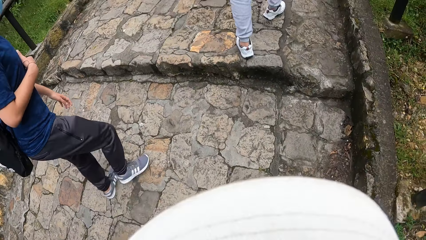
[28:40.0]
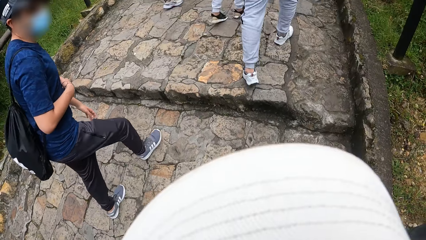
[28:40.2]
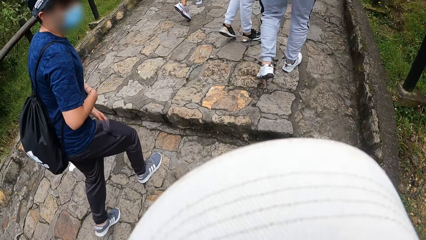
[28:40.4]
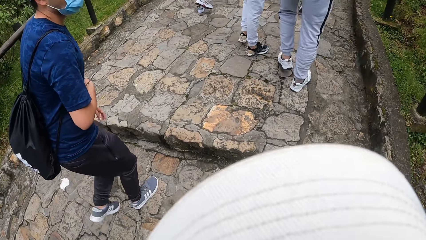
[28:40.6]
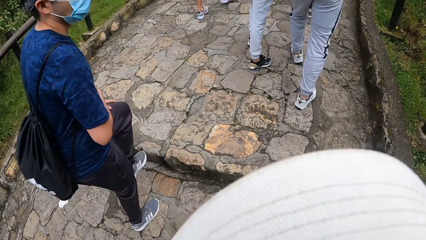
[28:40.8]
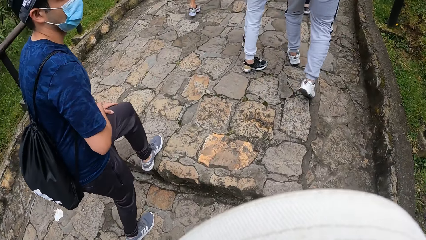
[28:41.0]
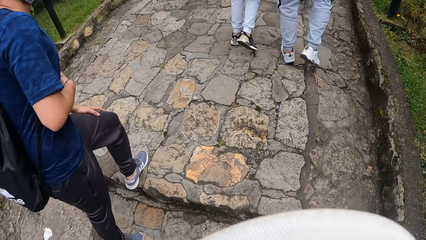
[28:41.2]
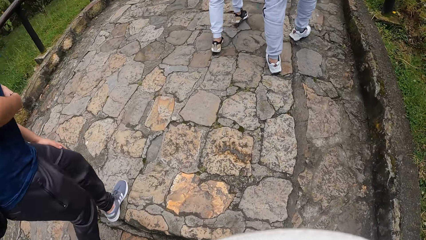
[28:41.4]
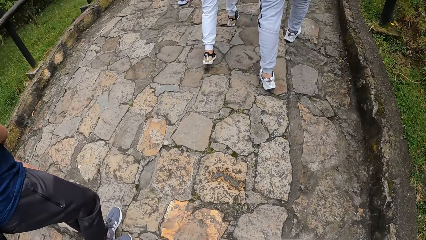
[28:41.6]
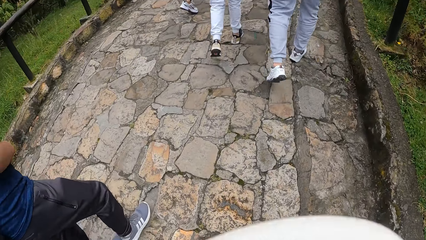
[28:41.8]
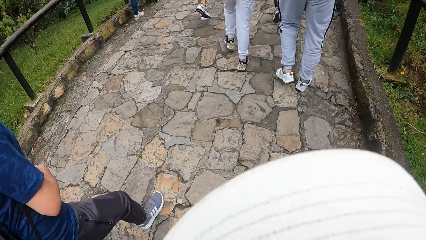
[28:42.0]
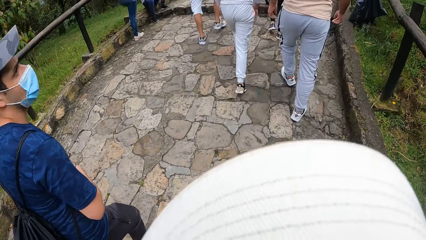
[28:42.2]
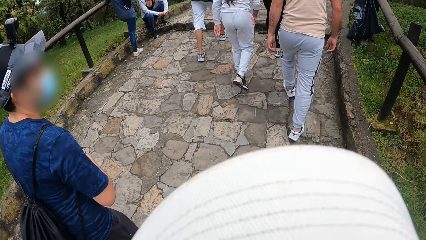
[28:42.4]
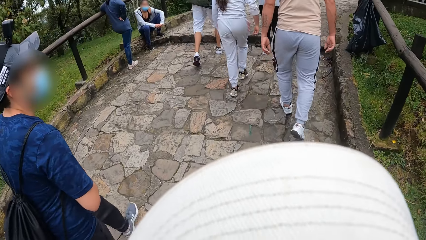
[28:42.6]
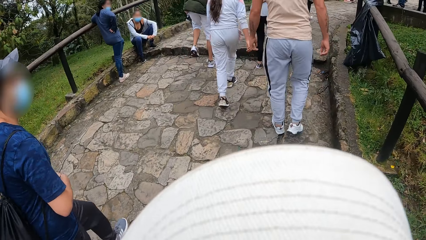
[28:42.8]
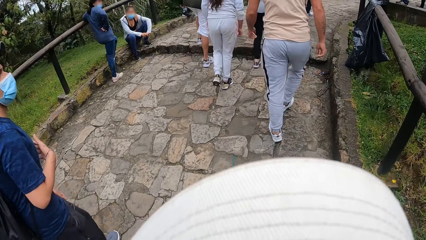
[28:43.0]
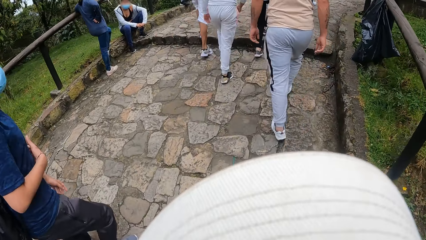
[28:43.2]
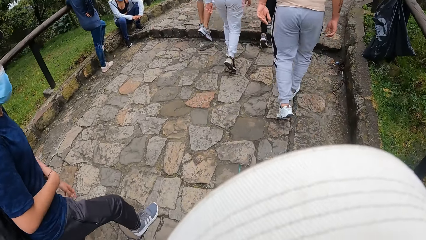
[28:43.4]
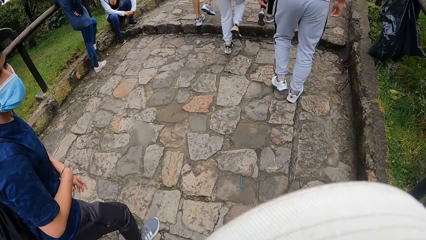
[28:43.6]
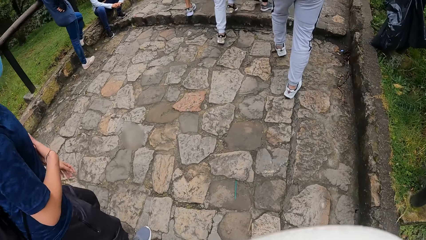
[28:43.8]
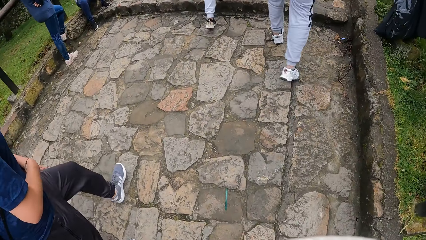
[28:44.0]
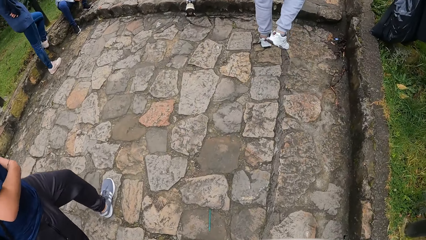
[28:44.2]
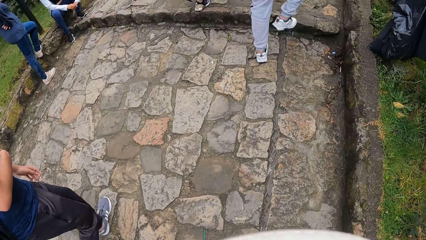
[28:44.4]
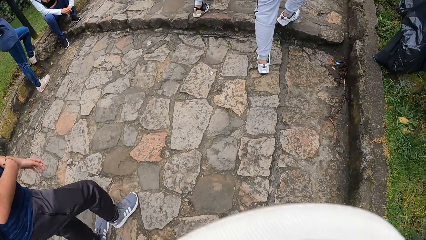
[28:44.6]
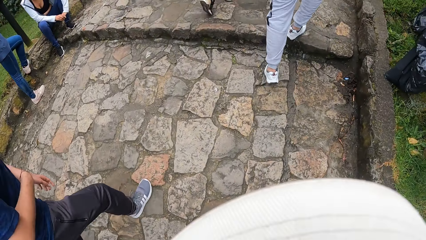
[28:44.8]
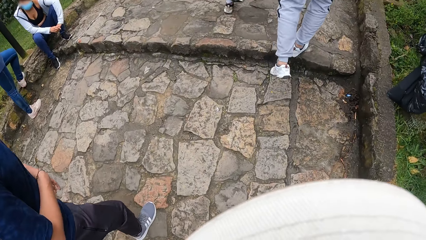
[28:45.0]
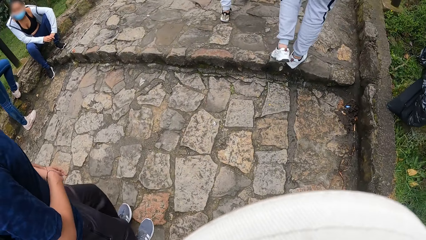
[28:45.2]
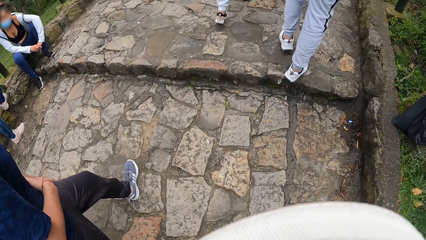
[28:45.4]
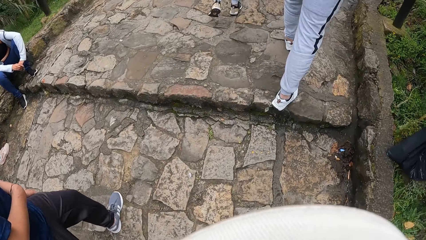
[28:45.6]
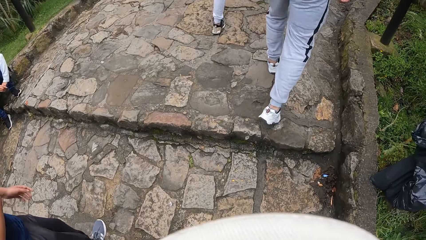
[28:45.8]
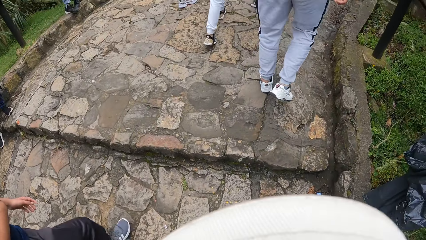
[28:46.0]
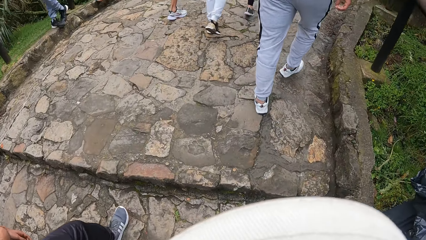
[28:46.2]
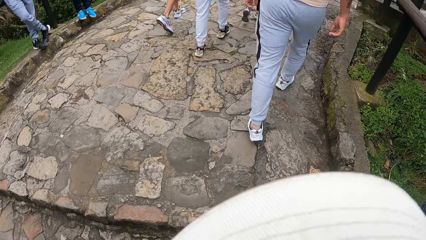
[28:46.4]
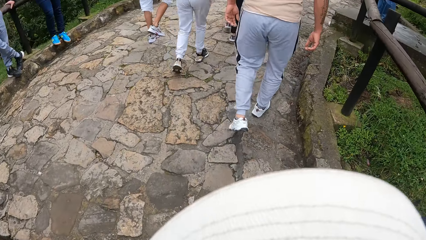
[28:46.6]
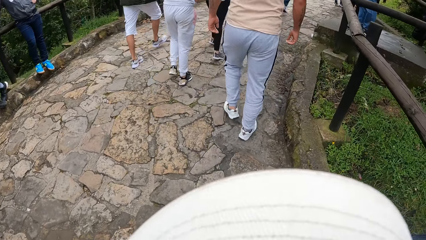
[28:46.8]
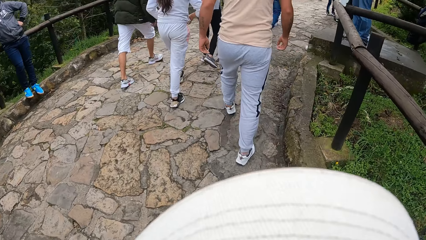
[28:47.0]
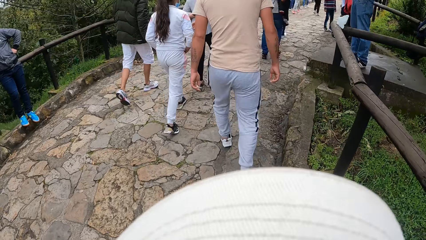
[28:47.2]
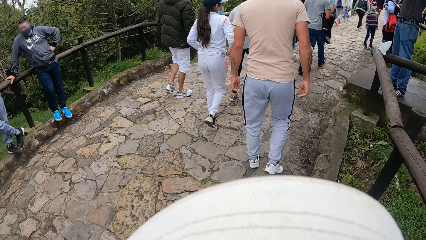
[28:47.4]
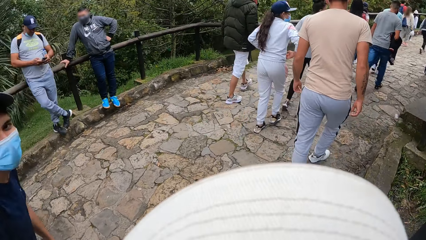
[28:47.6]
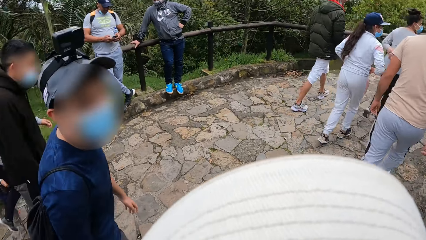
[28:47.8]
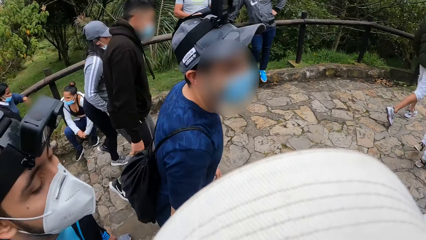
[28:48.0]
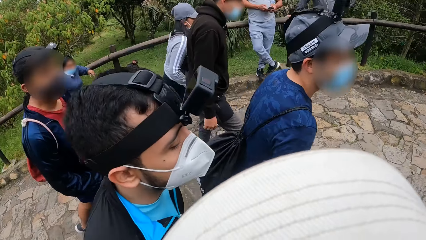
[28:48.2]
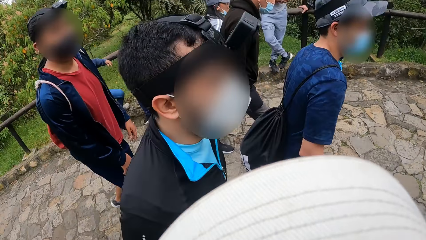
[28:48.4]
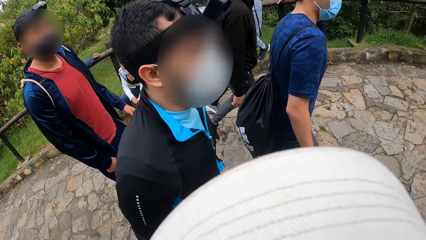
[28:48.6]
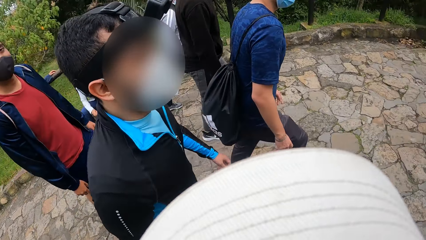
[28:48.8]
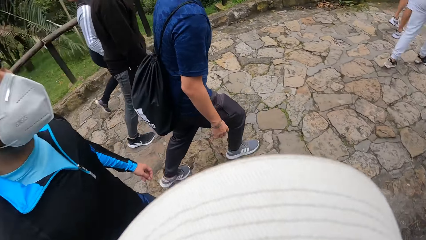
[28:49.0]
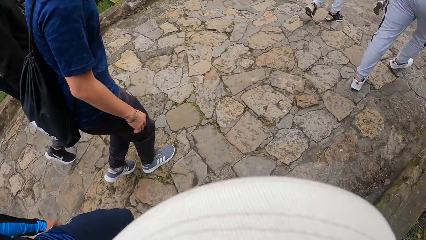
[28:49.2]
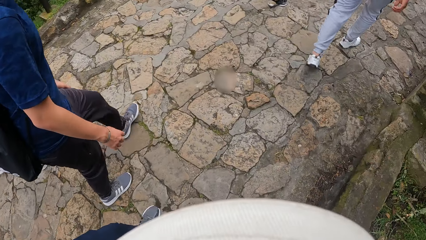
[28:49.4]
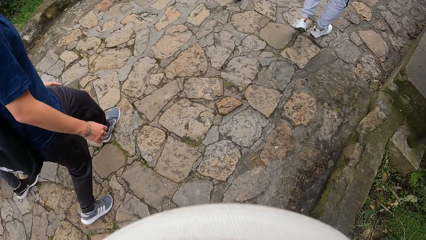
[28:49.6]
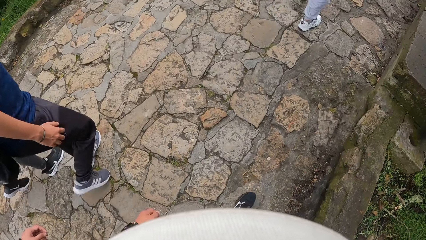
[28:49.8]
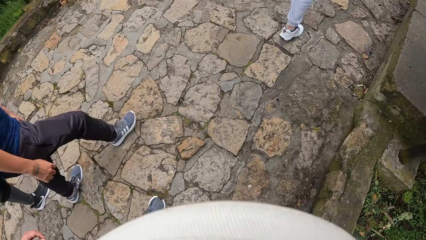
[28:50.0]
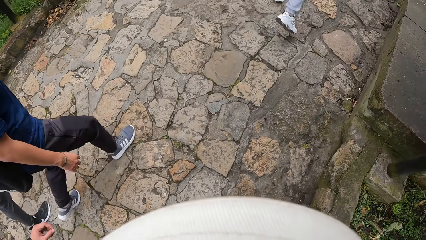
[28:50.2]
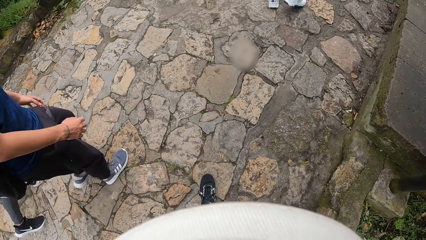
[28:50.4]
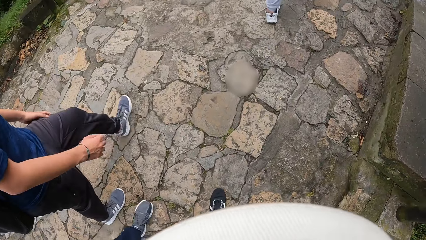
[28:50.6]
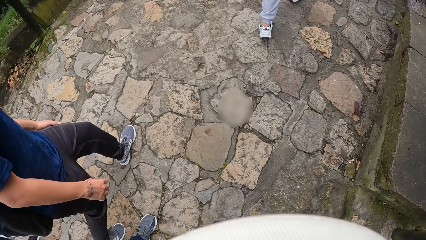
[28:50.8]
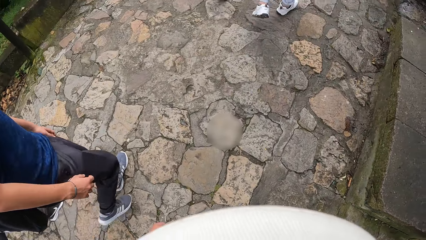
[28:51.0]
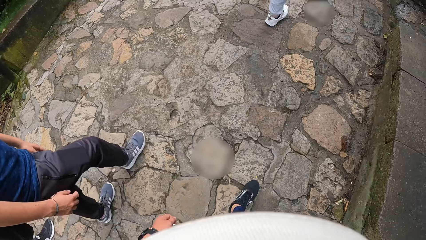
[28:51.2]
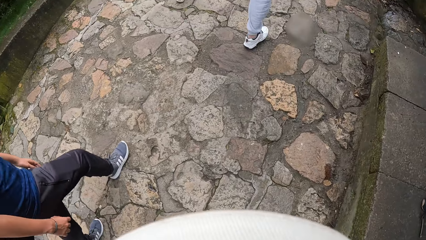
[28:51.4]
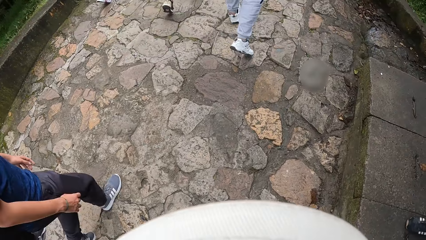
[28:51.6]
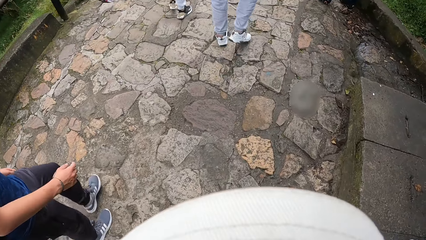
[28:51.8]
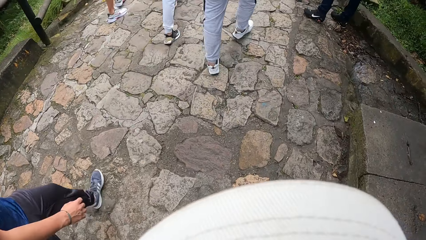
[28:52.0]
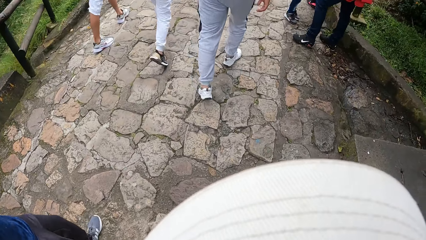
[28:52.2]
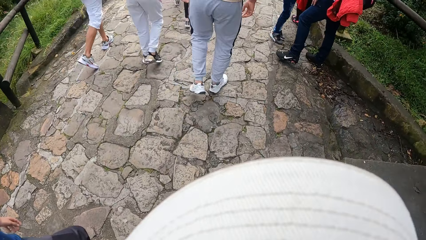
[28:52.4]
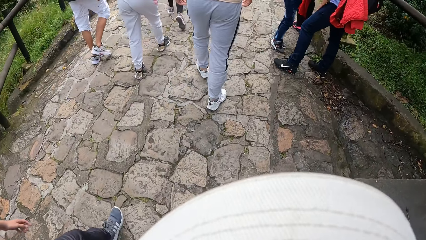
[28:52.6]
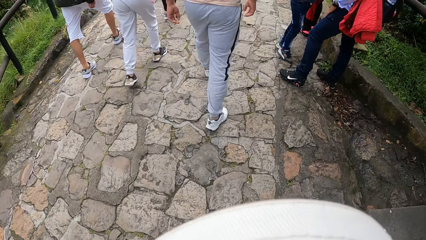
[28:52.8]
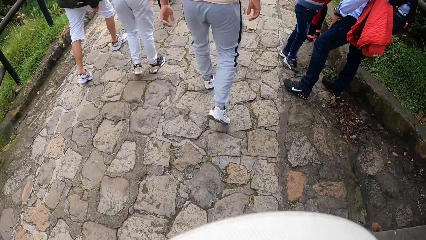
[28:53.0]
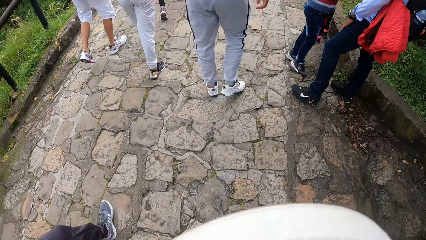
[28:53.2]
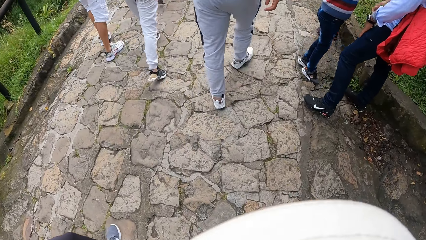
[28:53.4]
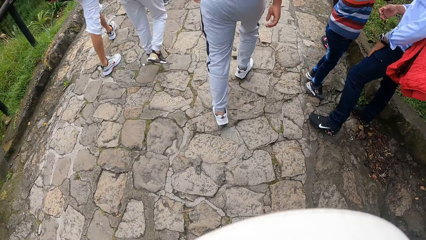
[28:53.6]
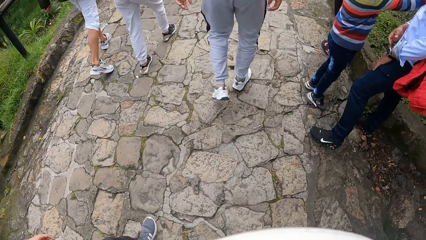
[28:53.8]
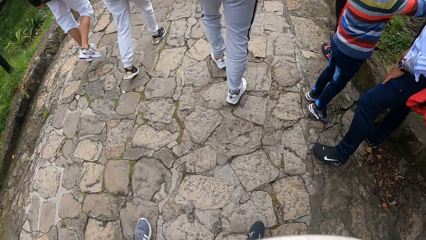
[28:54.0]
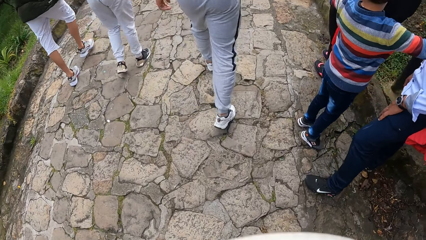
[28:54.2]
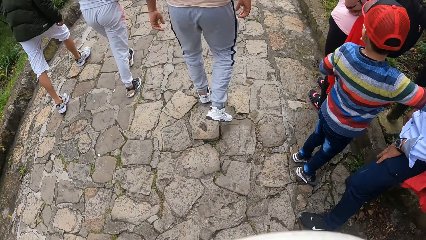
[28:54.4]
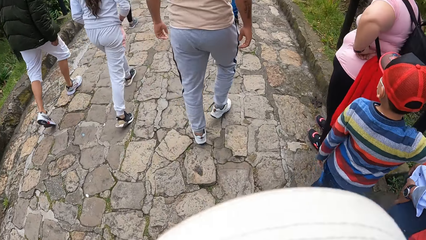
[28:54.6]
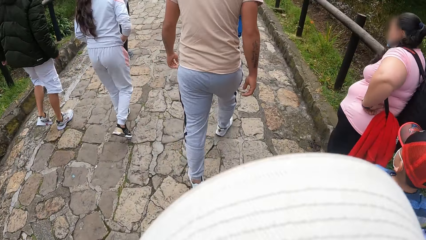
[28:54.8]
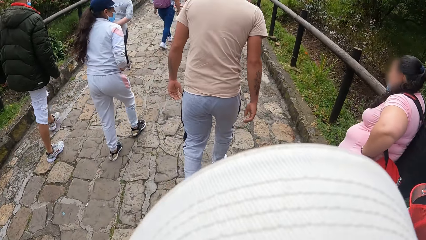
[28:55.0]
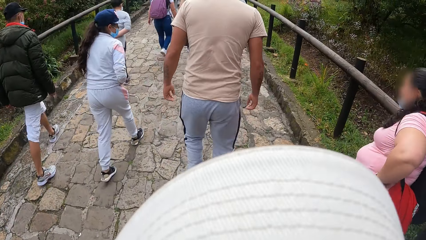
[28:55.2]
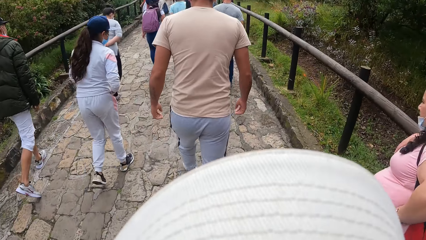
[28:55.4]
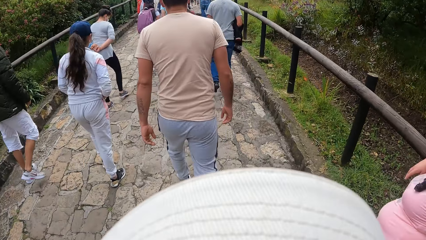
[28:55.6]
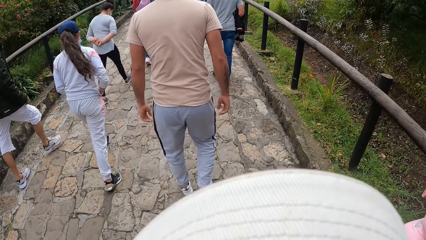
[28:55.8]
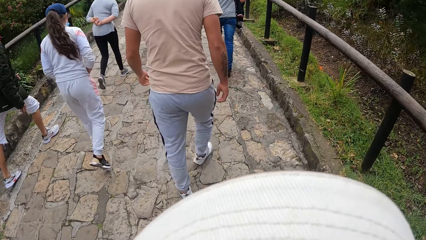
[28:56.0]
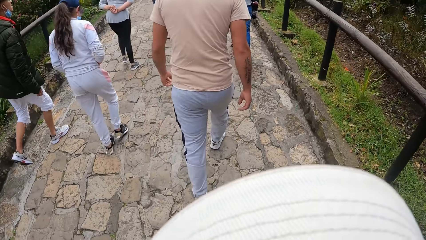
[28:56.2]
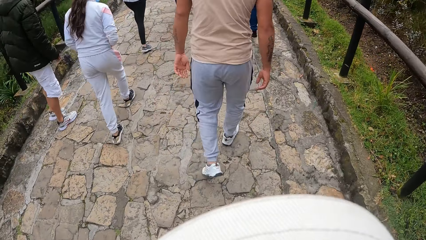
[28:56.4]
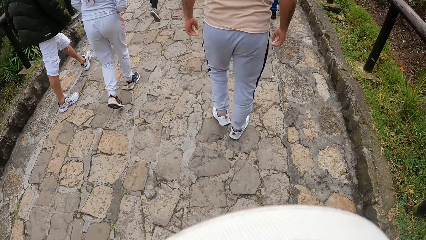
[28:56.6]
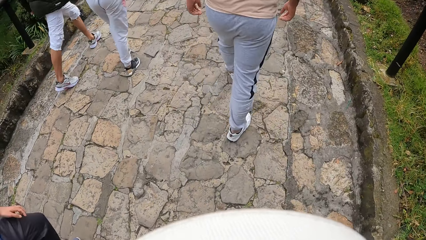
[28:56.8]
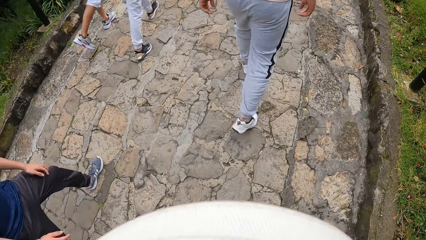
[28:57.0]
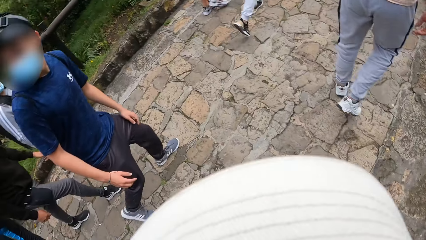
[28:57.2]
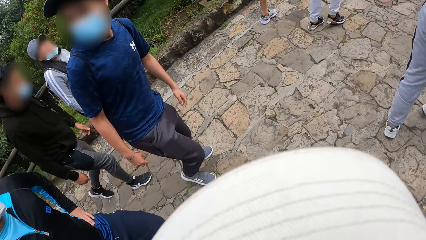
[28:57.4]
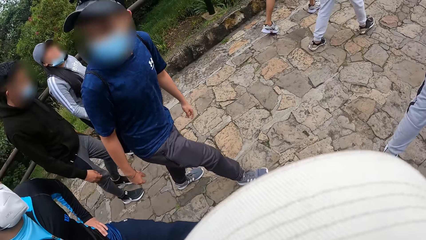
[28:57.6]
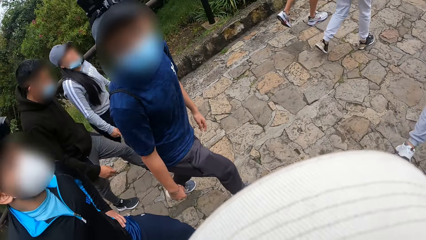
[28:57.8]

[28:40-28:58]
The camera wearer converses with a man. They walk on the pavement.
